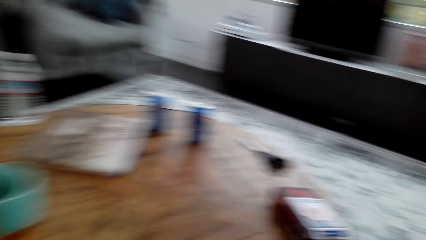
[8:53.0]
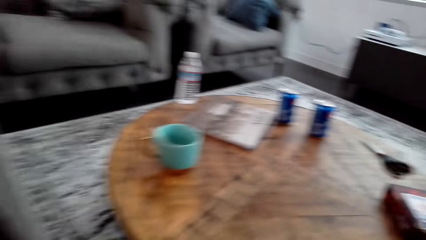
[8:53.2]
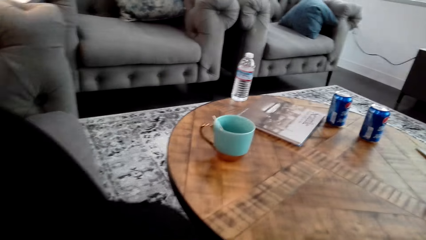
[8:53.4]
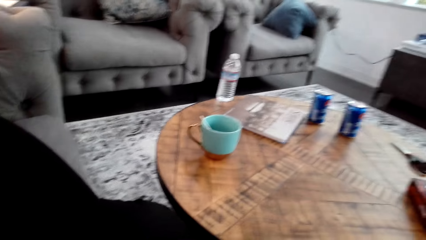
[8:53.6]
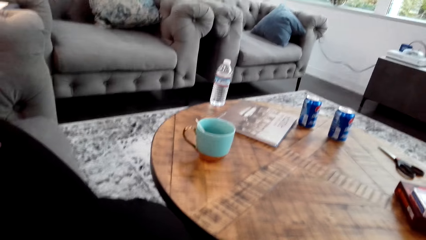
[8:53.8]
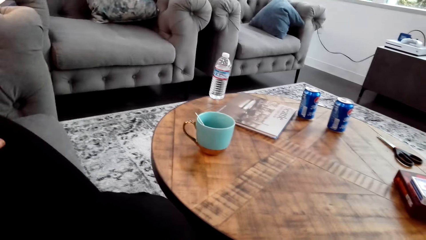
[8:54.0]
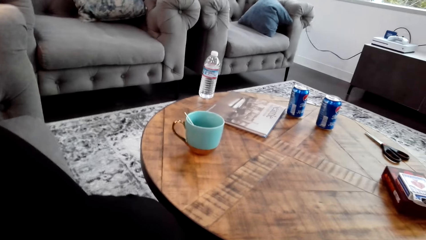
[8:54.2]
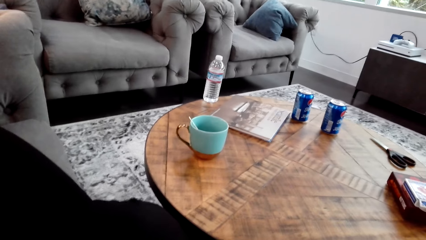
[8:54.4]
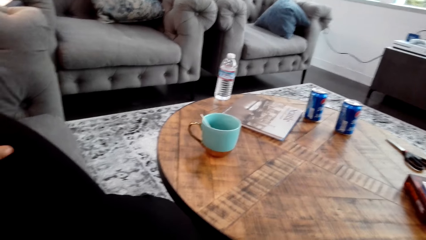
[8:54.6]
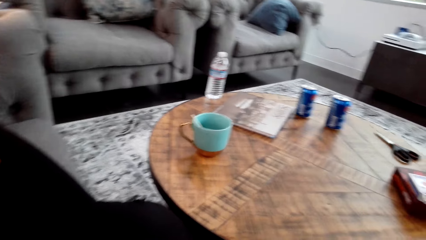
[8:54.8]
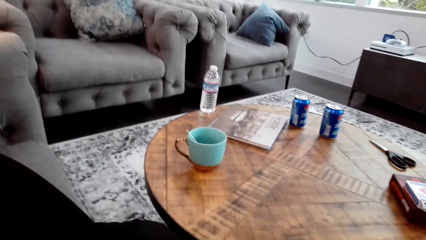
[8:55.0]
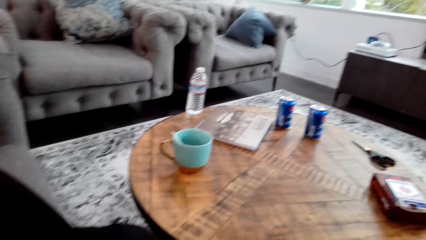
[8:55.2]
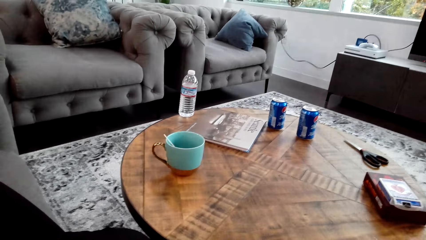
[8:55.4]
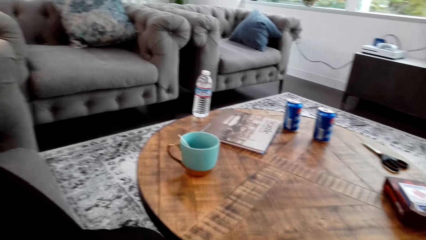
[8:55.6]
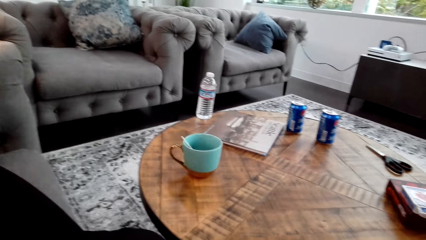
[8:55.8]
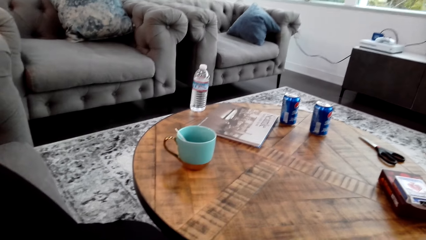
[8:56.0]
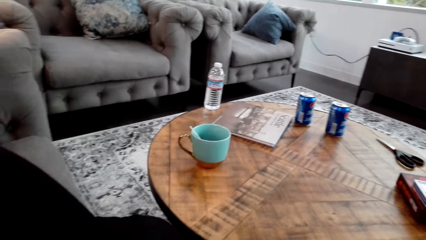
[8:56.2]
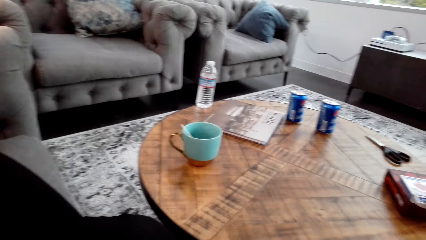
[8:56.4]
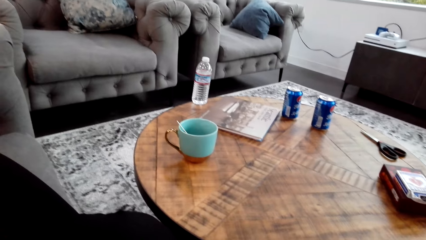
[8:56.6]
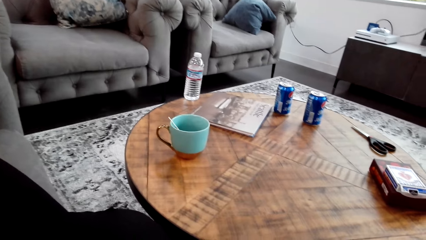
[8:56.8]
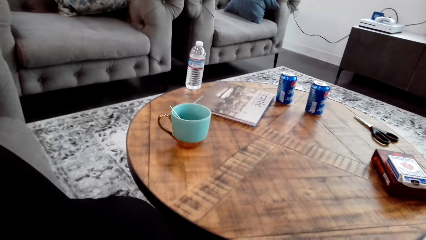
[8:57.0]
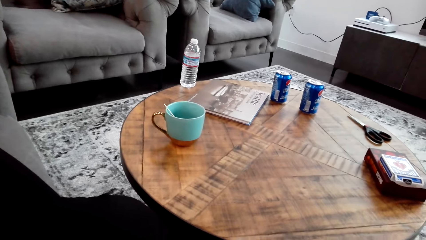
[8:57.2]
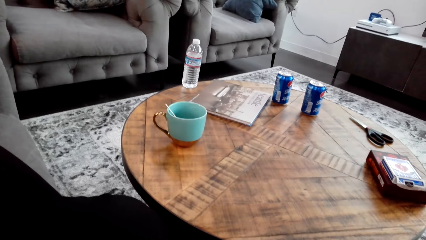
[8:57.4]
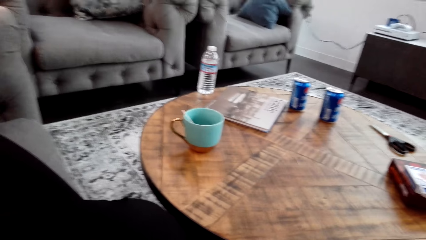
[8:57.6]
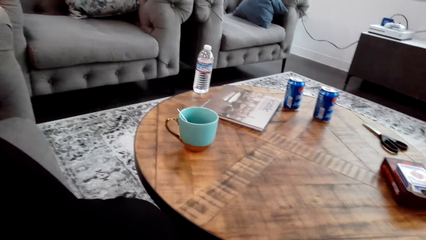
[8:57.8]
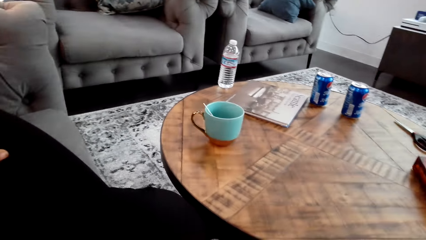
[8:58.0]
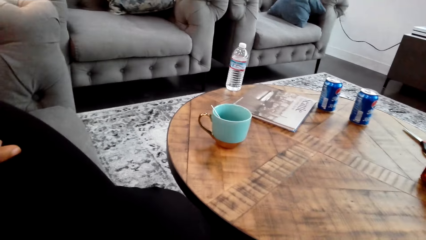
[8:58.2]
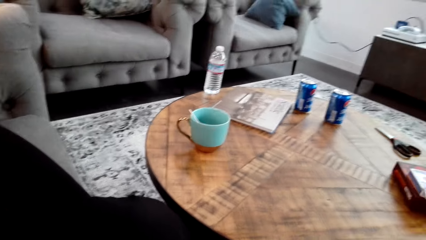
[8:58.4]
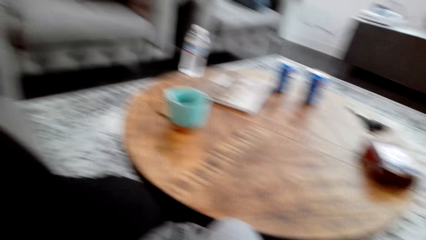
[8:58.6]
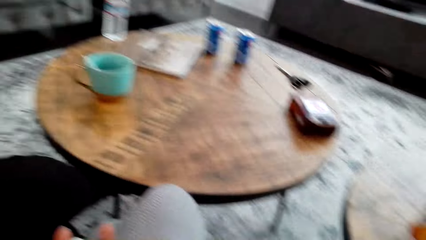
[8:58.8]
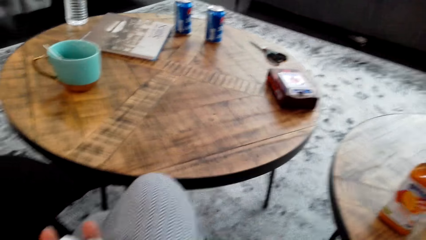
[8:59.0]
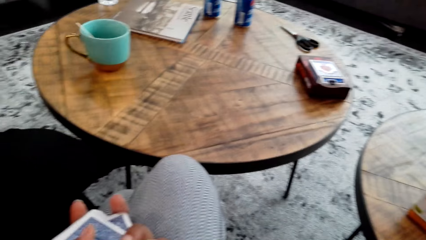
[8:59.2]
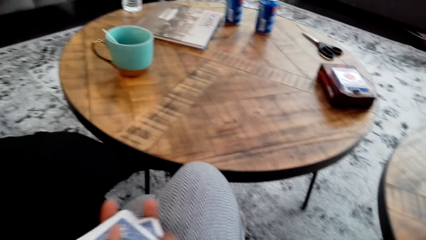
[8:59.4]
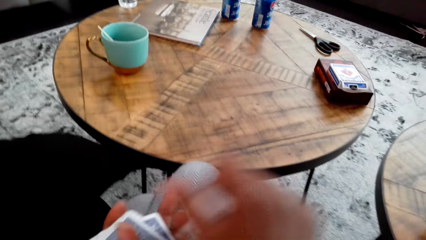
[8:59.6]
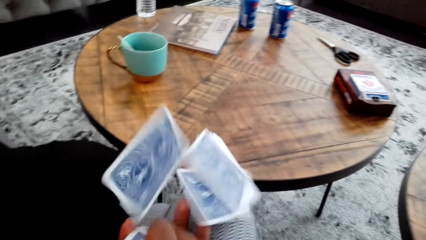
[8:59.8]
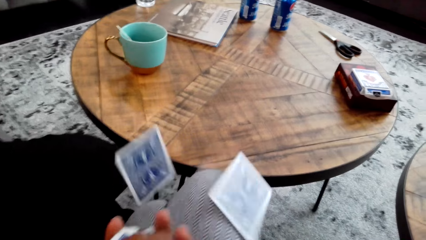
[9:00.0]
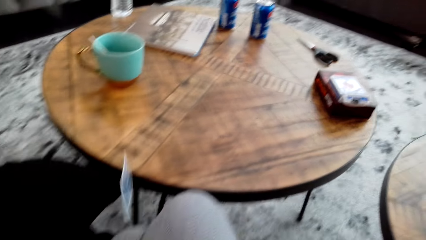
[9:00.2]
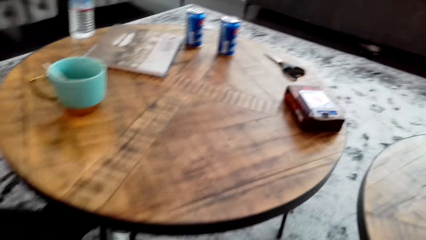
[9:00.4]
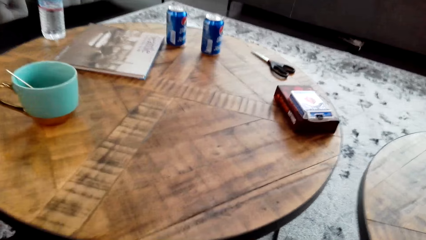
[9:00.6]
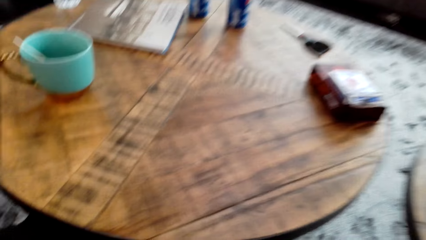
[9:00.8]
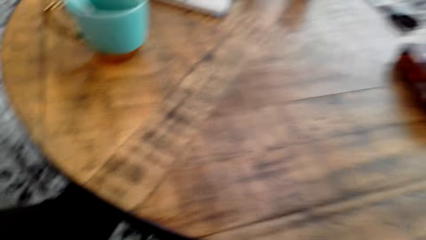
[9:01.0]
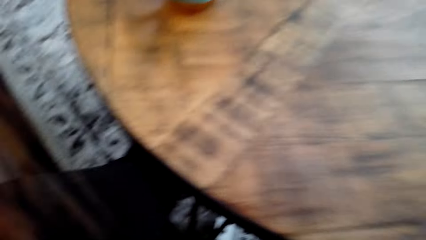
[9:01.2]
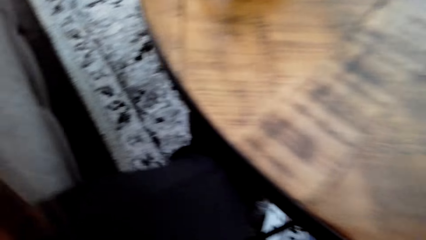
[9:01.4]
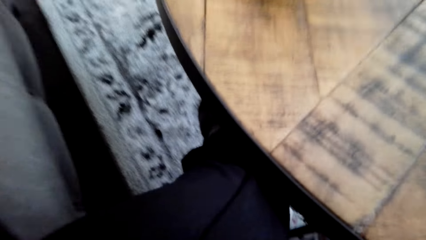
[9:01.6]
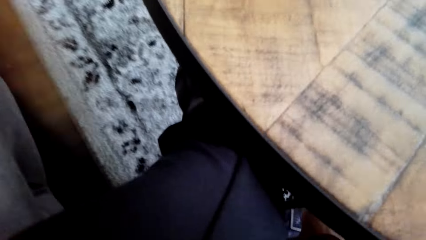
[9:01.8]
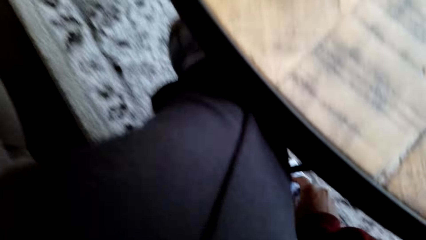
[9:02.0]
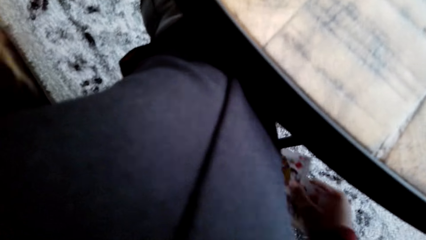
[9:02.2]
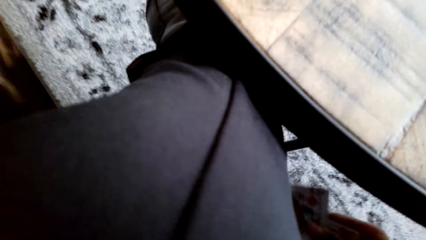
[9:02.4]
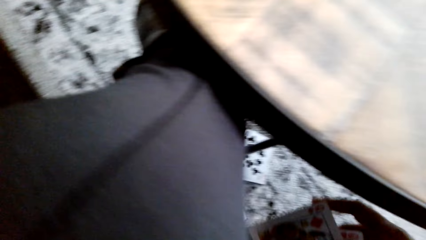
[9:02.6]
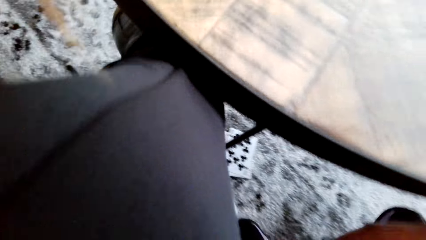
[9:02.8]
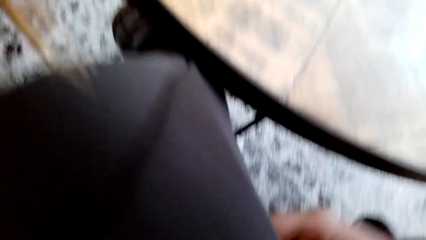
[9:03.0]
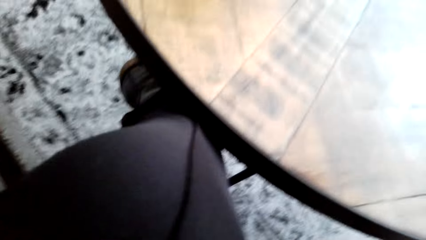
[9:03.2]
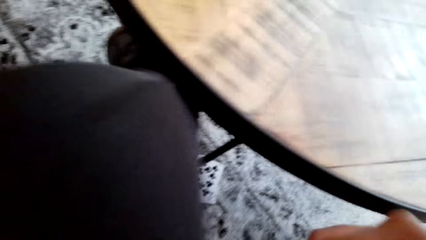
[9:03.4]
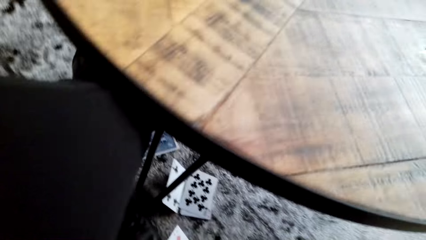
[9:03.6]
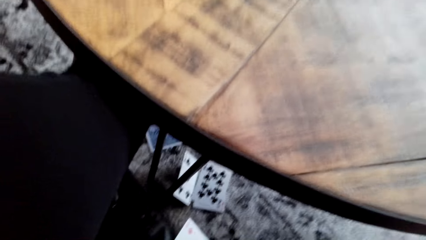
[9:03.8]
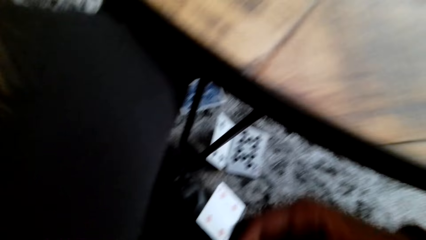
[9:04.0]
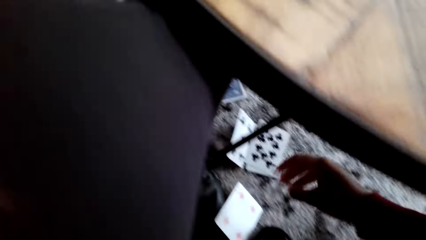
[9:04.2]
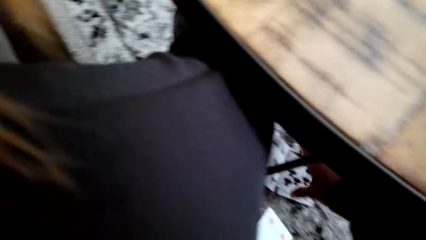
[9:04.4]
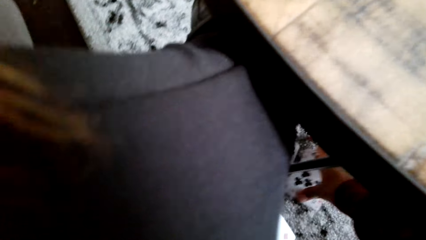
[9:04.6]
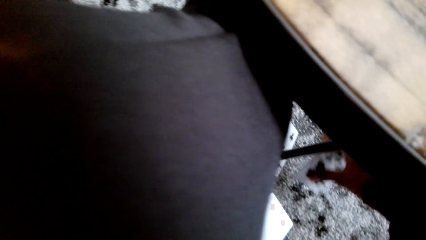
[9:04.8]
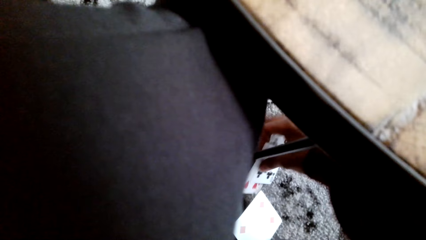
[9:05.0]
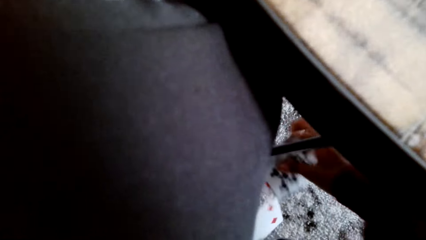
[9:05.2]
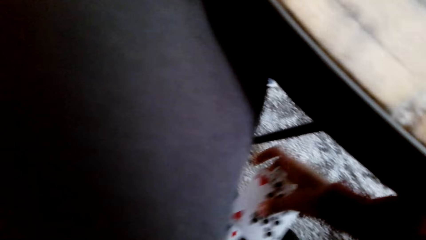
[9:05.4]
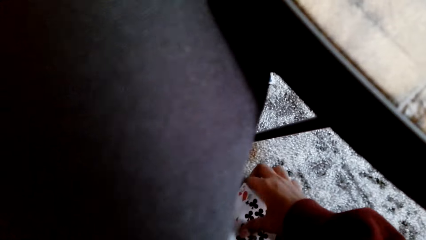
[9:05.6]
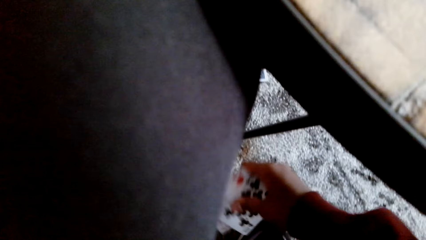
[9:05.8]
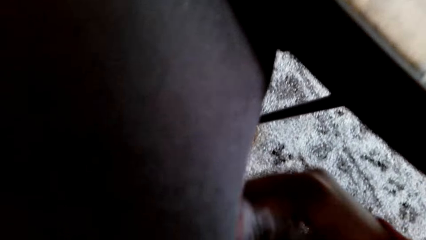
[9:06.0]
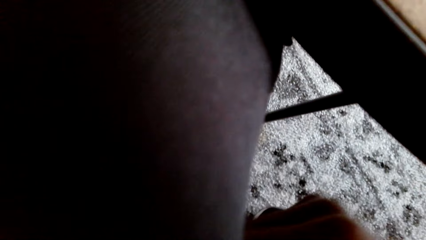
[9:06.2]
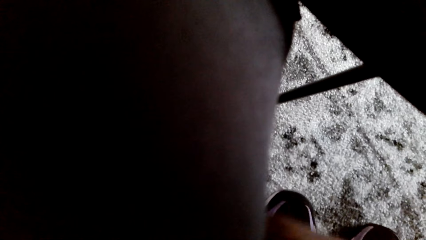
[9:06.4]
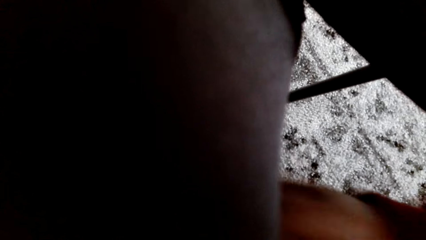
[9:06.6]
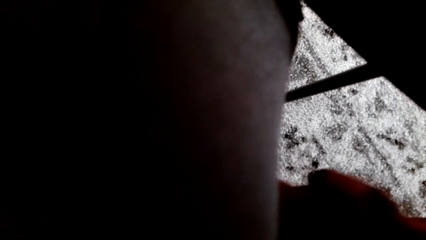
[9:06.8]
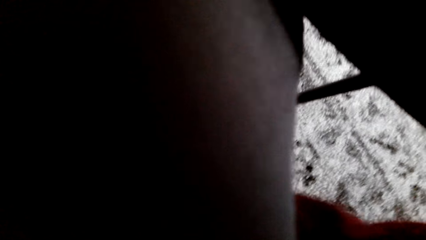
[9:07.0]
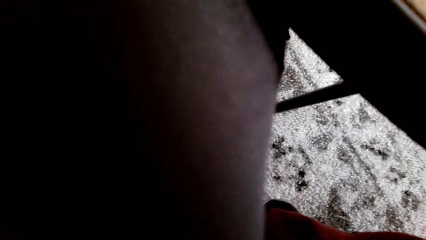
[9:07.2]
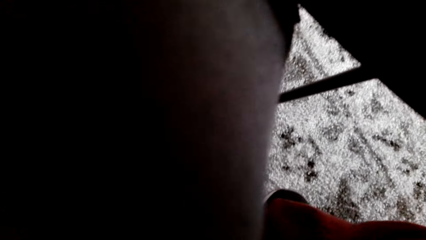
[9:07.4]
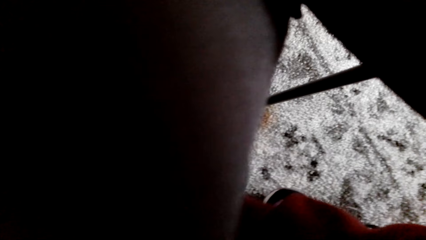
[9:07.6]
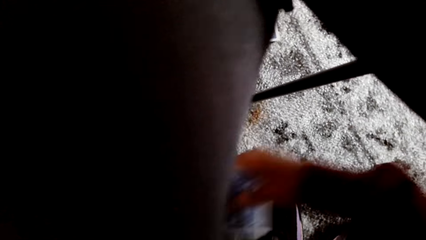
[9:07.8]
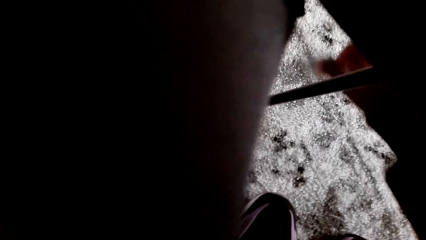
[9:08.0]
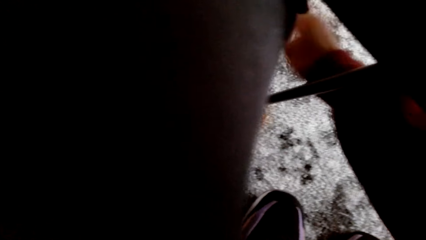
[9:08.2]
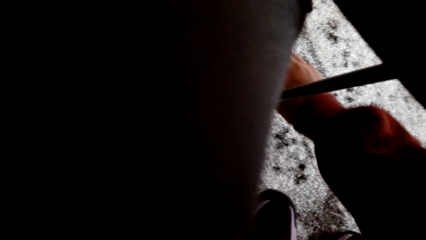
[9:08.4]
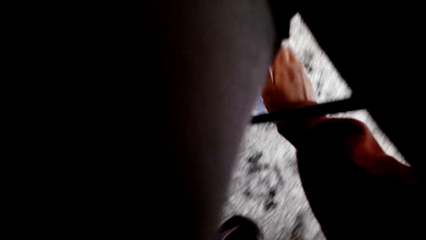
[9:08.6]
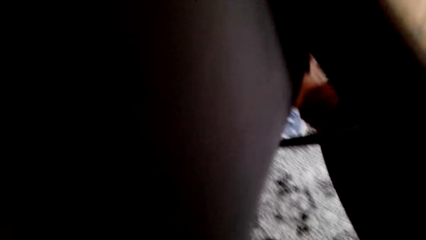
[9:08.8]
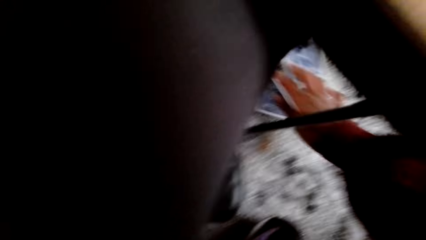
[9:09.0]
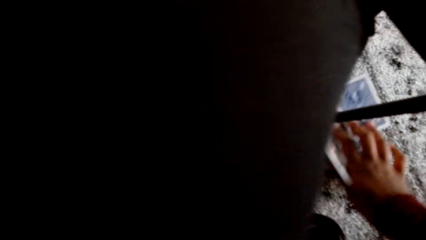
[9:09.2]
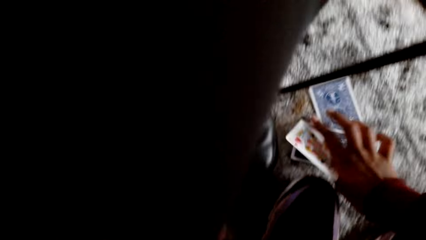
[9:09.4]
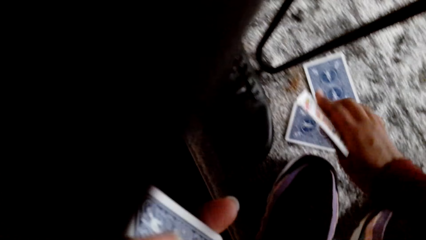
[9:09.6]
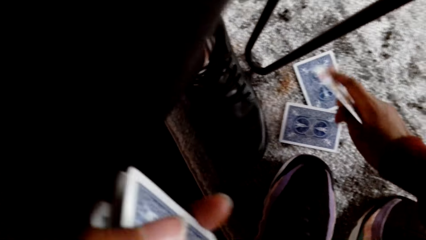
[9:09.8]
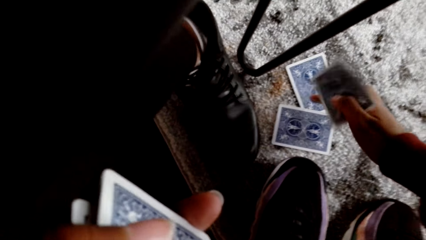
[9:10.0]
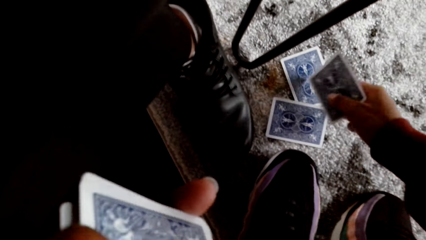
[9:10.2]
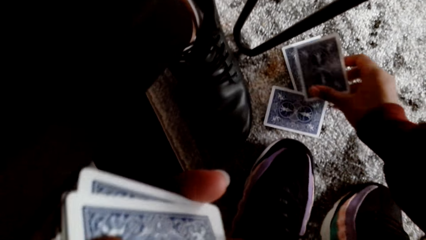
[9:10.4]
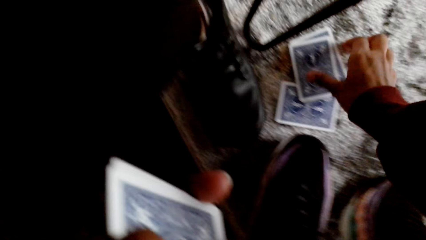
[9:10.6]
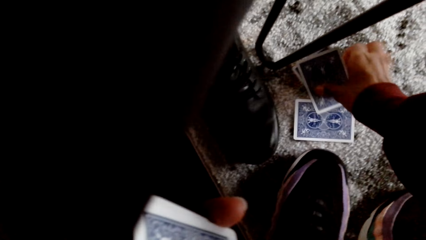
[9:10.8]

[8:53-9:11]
The camera wearer moves her feet on the ground. She looks around a room. She hits playing cards with her right hand. She holds the cards with her hands. She picks up cards from the floor with her right hand. She bends to the front. She picks the playing cards with her right hand. She puts the playing cards with her right hand. She picks the playing cards with her right hand. She picks a playing card with her right hand. She assembles the cards on the floor.
